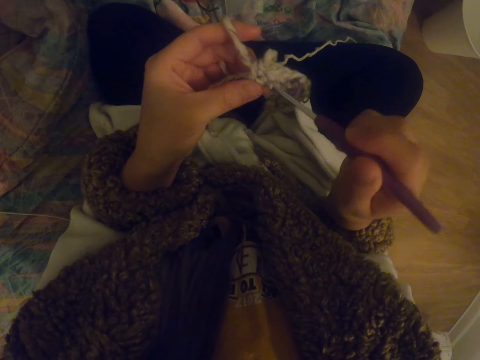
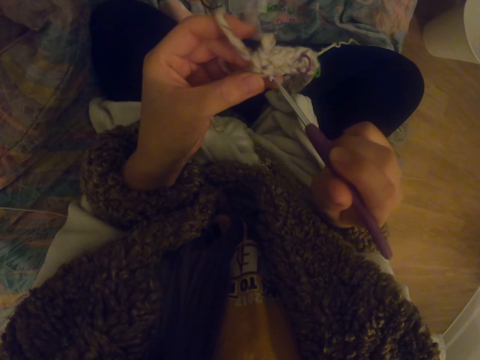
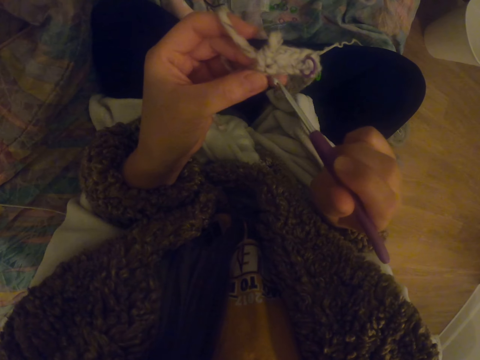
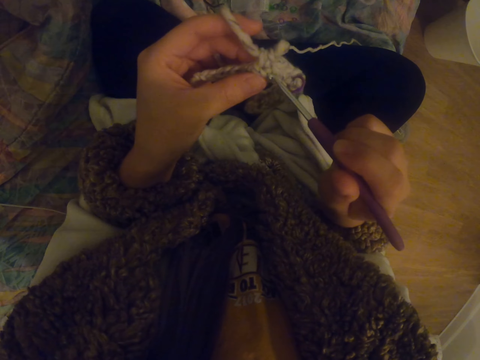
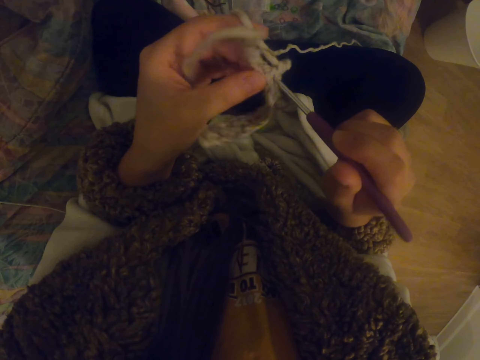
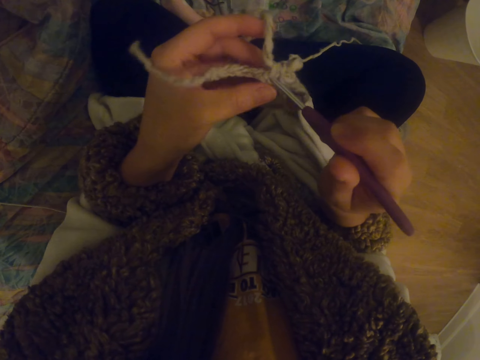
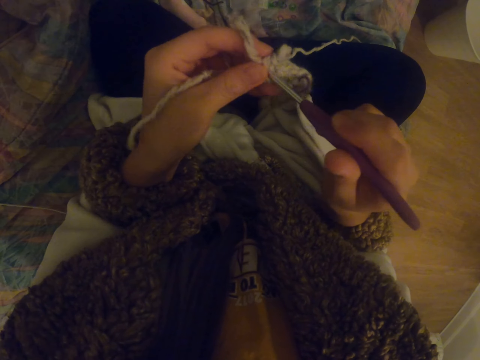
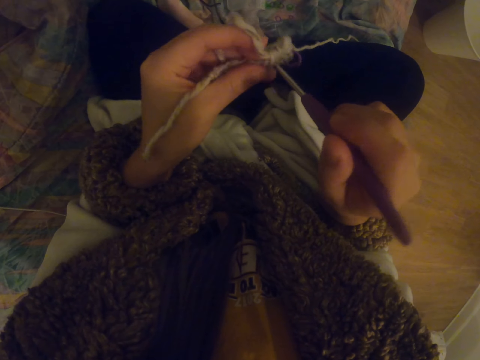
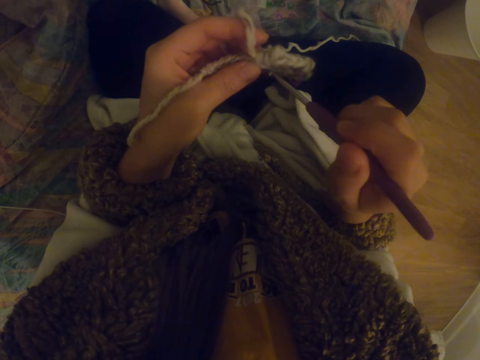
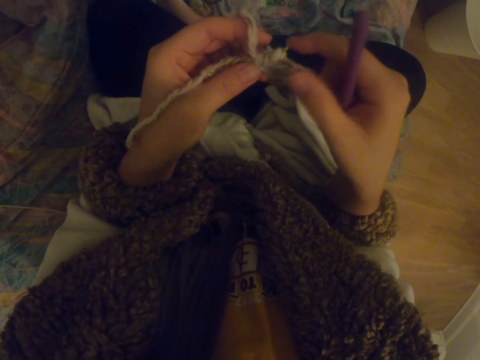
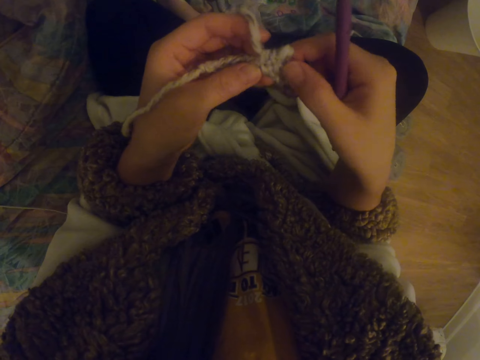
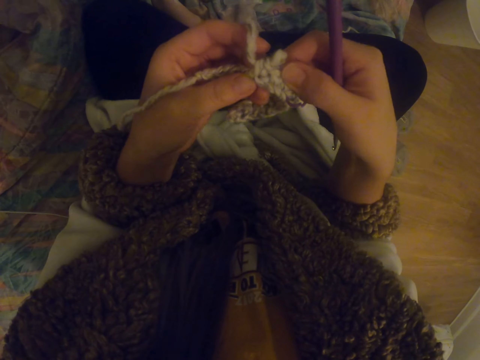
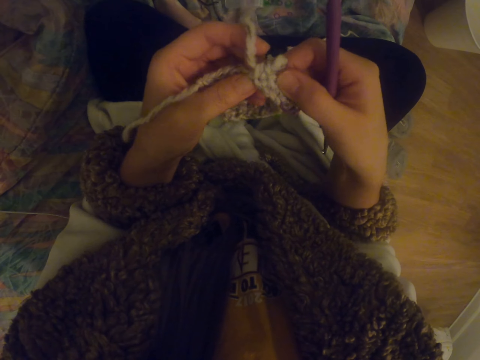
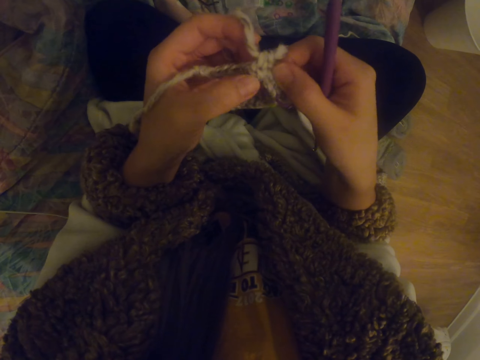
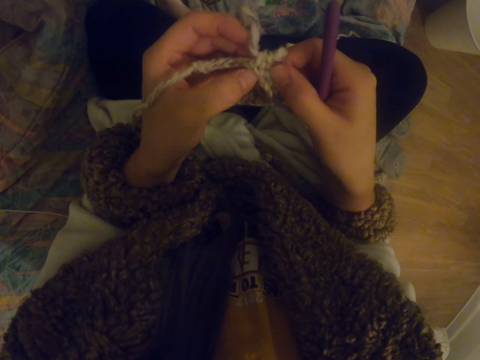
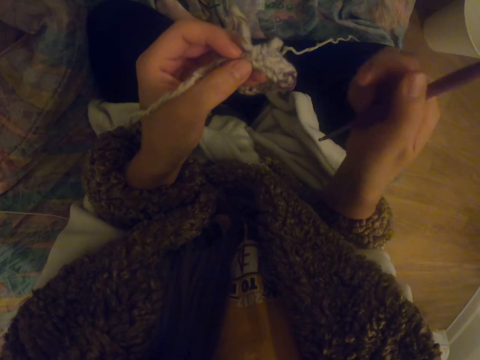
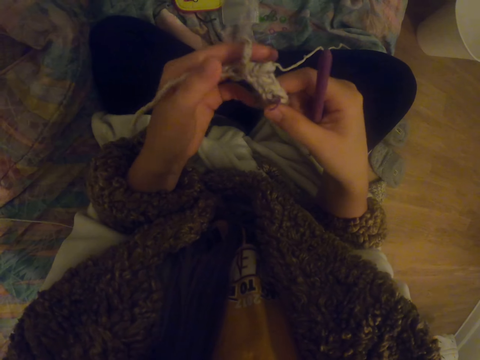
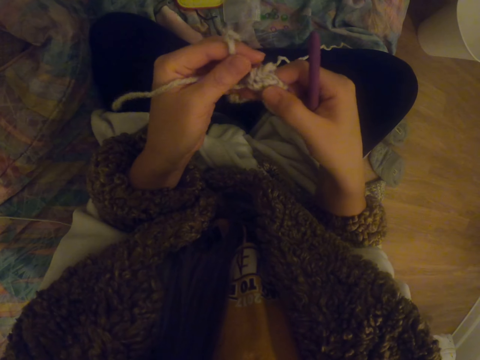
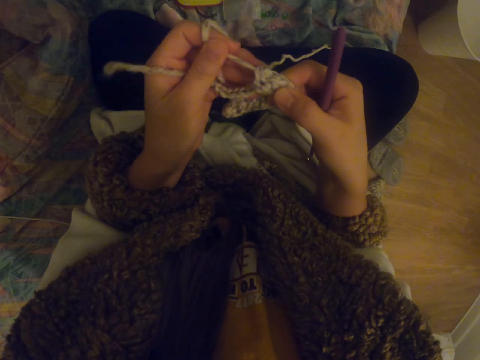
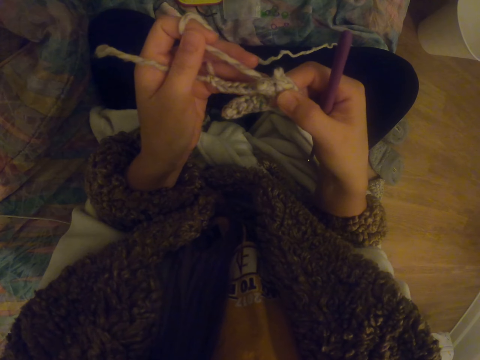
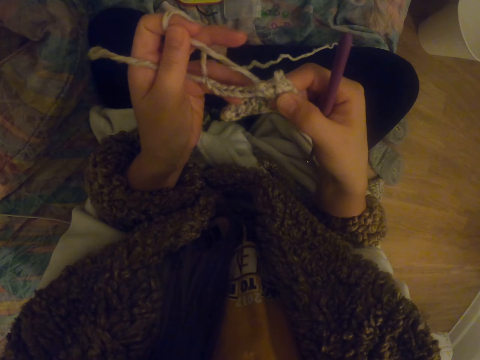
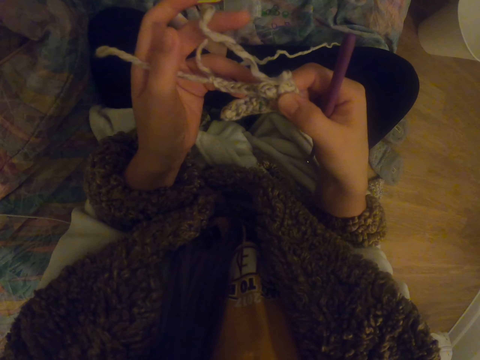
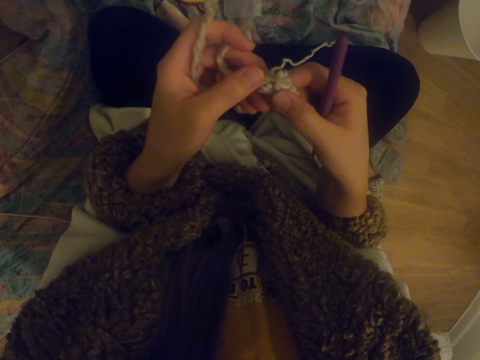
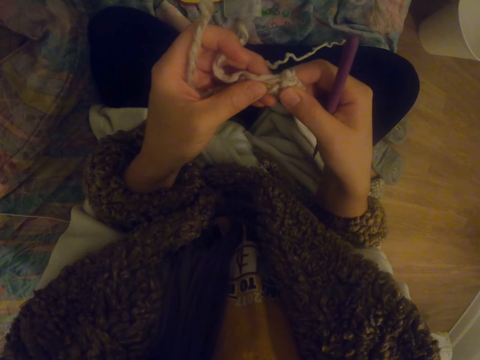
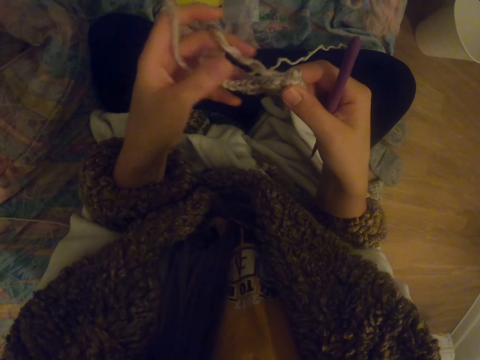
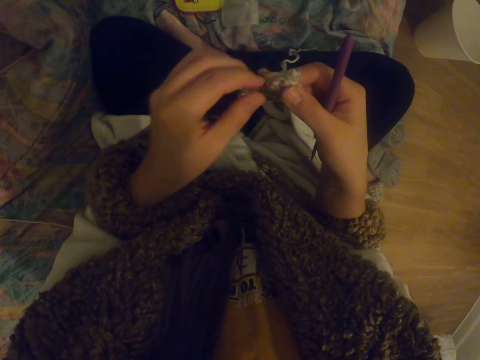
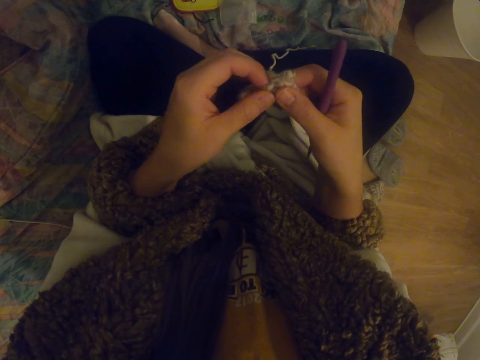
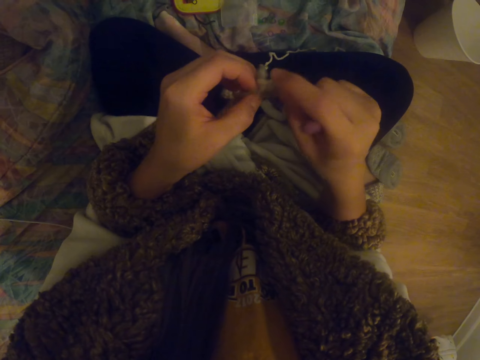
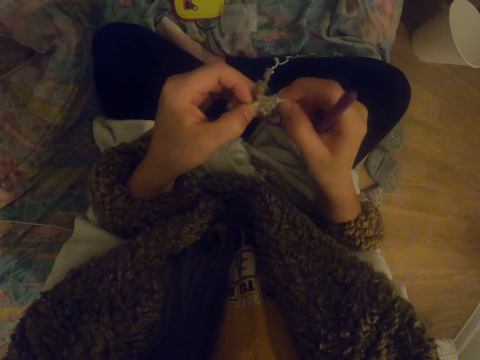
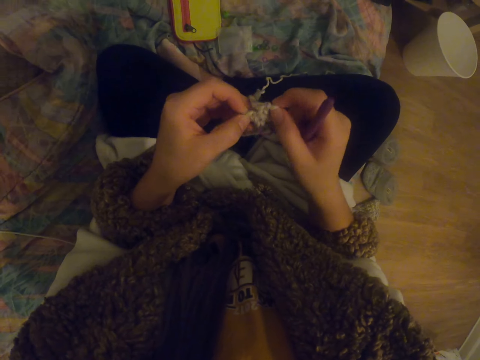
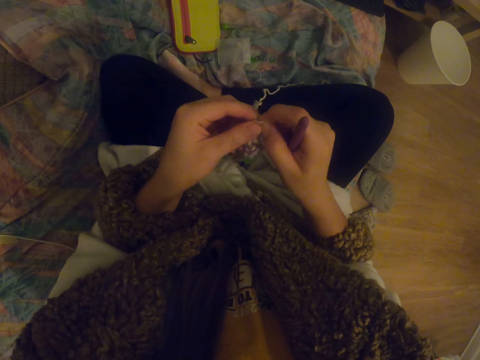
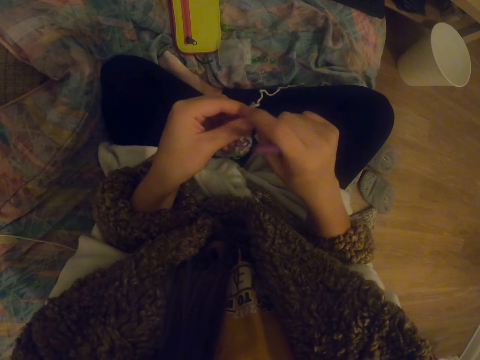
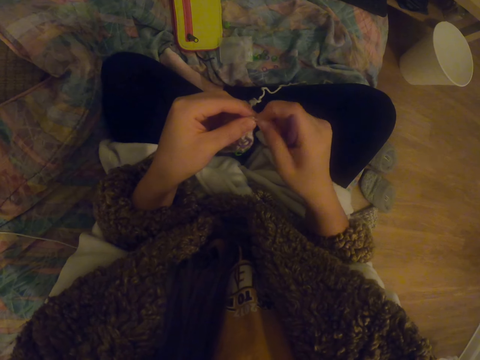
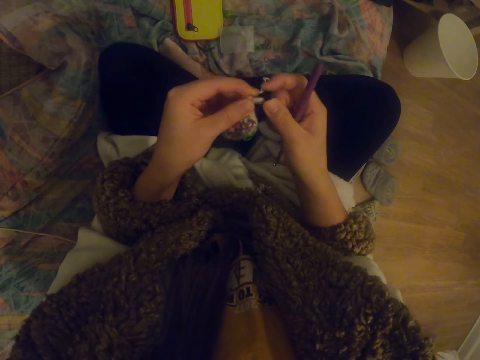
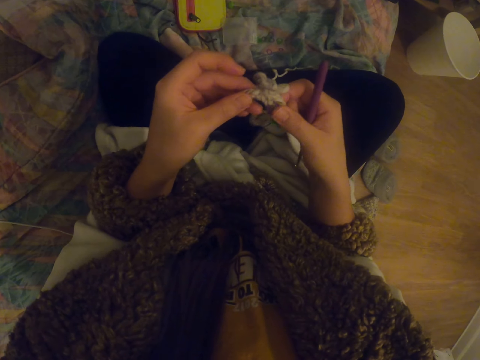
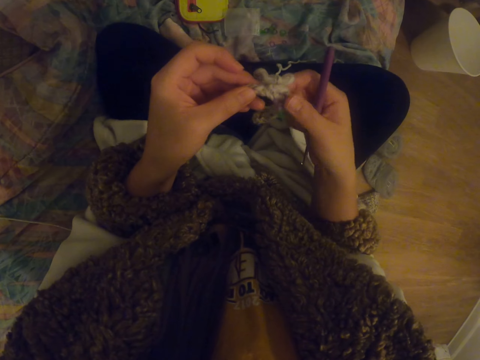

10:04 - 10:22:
The camera wearer puts the needle on the stitch. They adjust the garment. They pull the thread with the left hand. They unknit the garment. They pull the thread with the right hand.

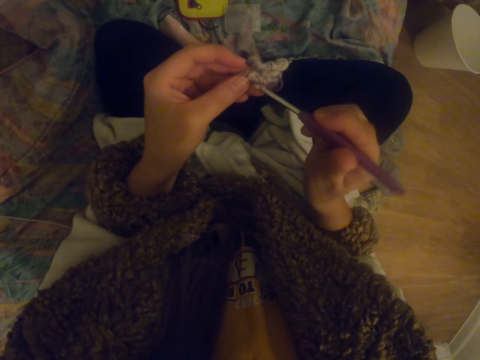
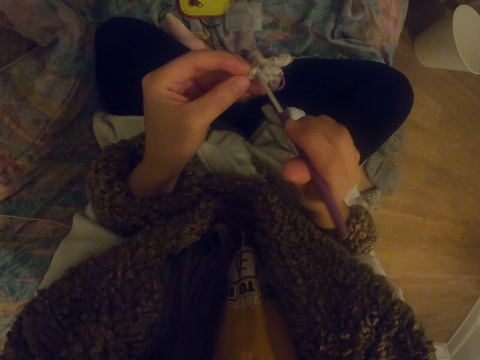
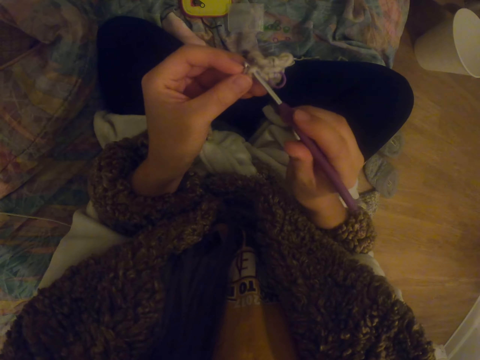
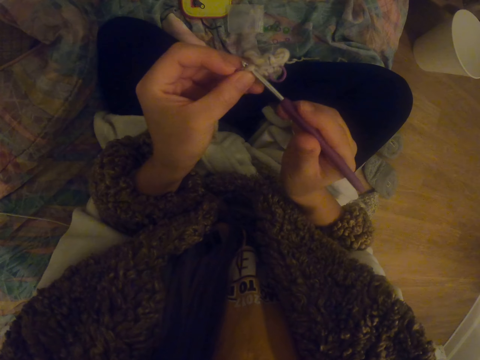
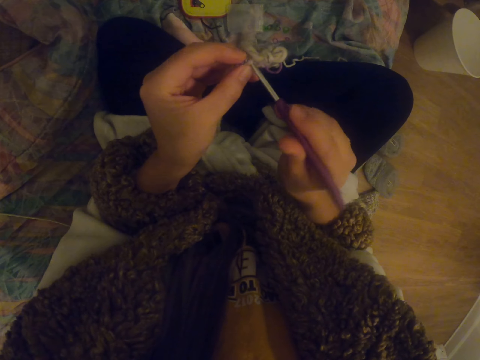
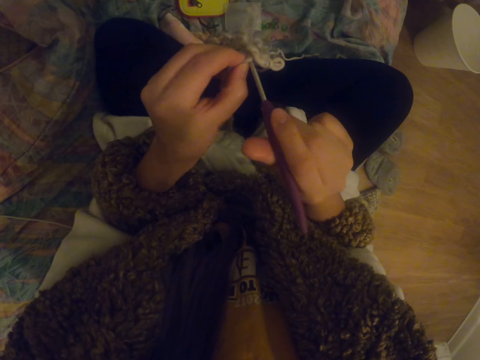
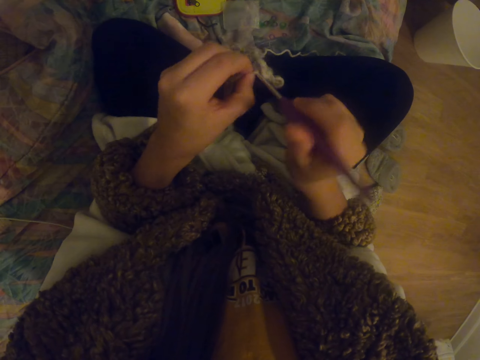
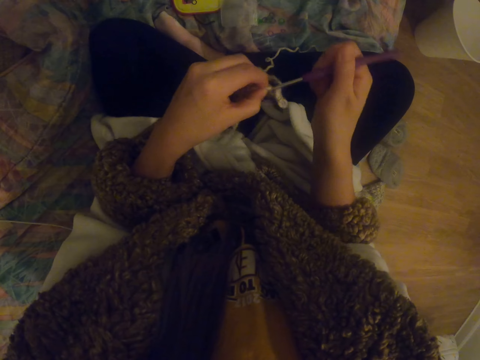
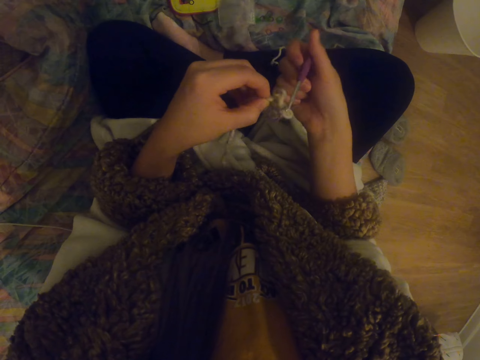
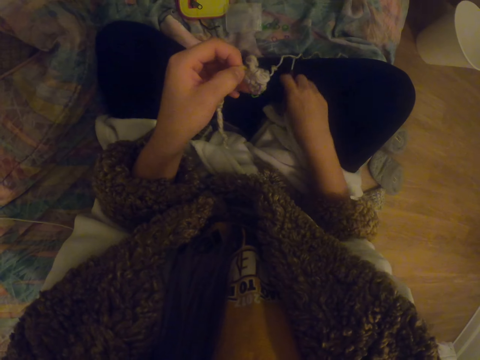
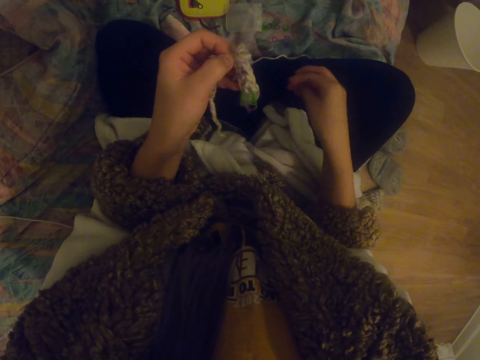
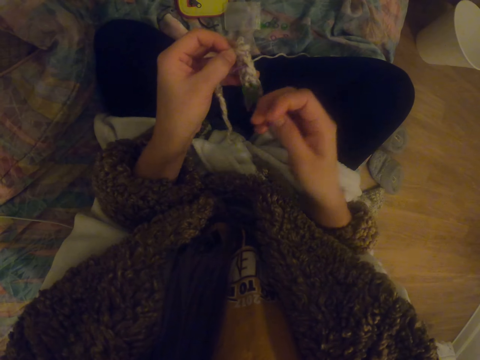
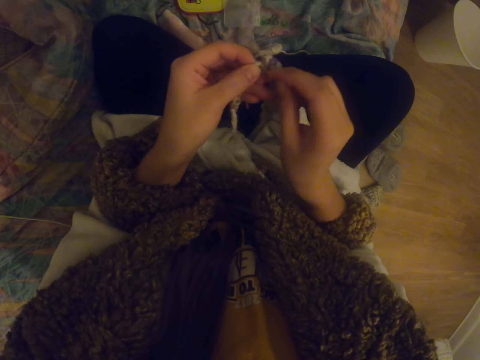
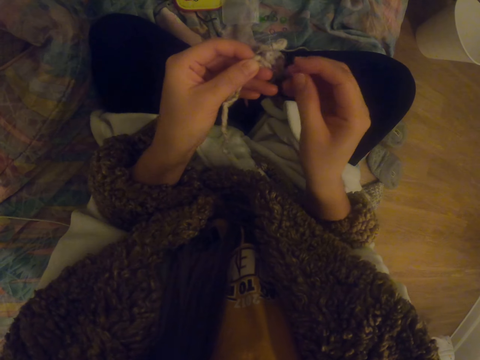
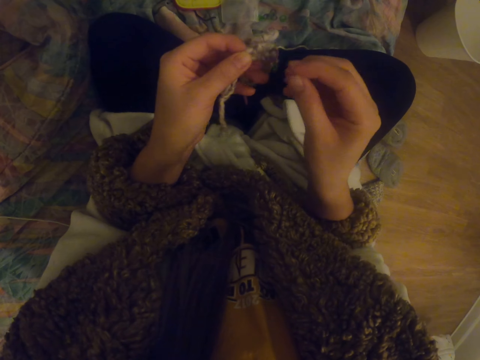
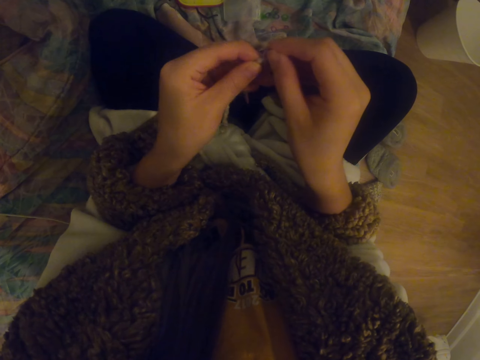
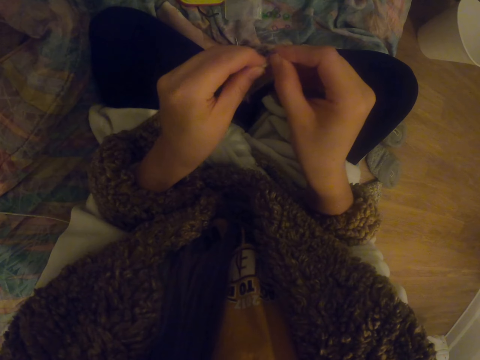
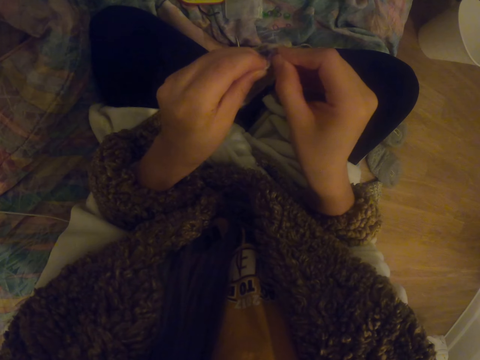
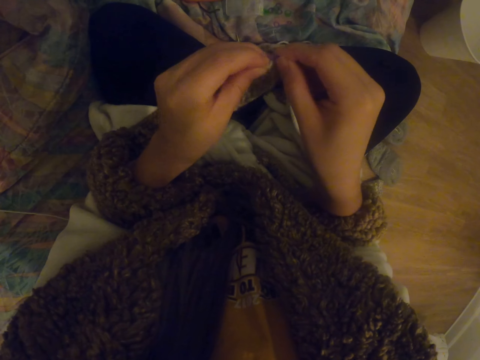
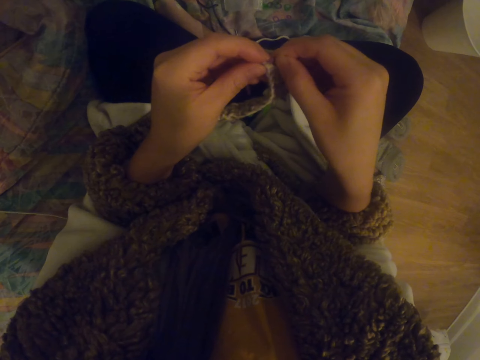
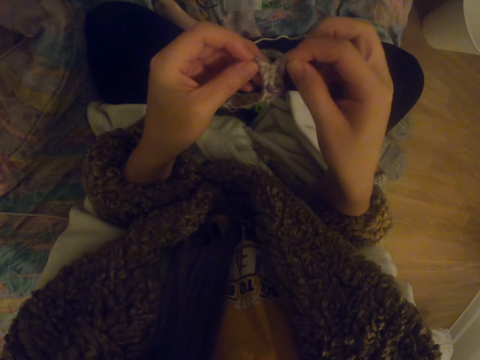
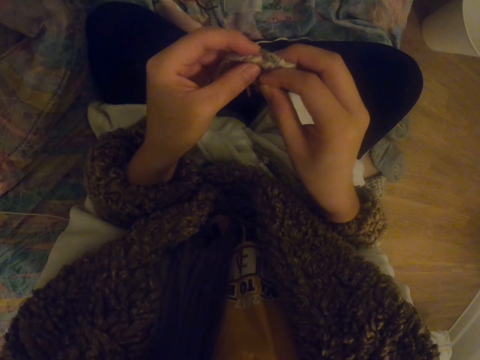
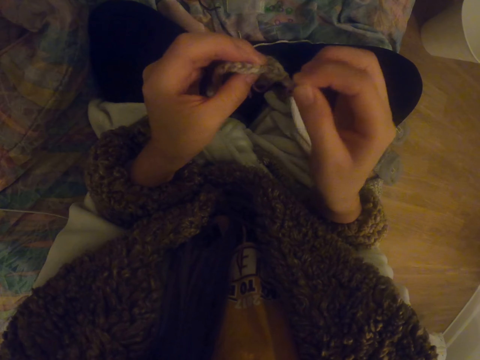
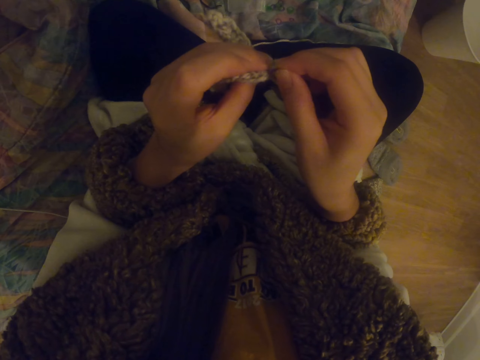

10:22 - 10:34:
The camera wearer puts the needle on the stitch. They place the crochet hook or needle on the couch. They fix a decoration to the garment.
